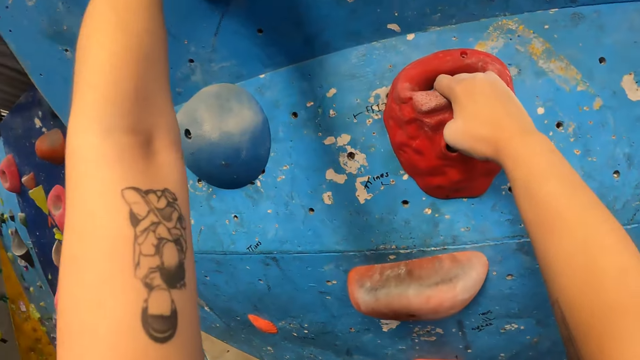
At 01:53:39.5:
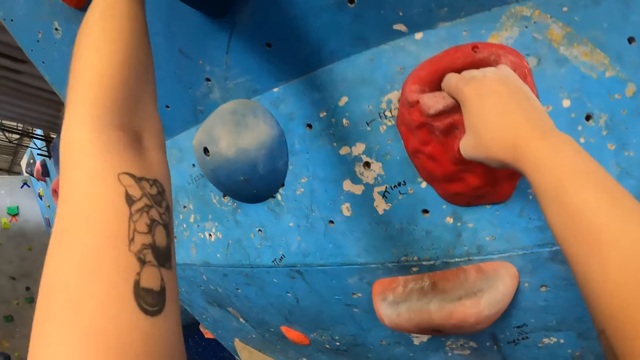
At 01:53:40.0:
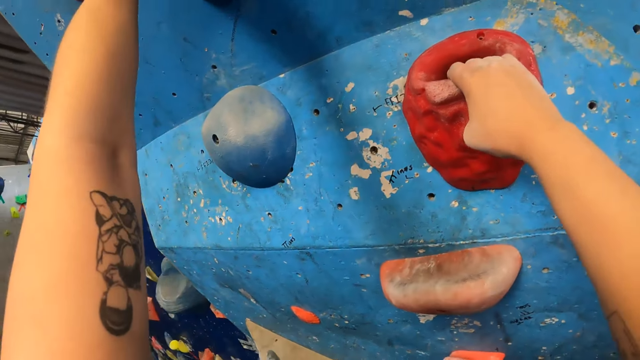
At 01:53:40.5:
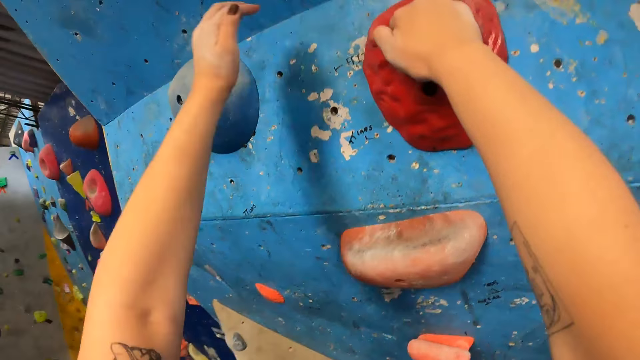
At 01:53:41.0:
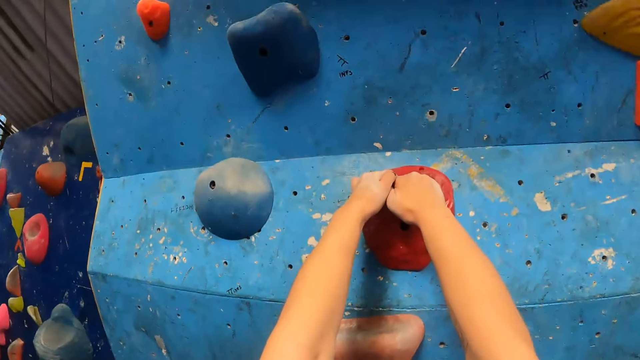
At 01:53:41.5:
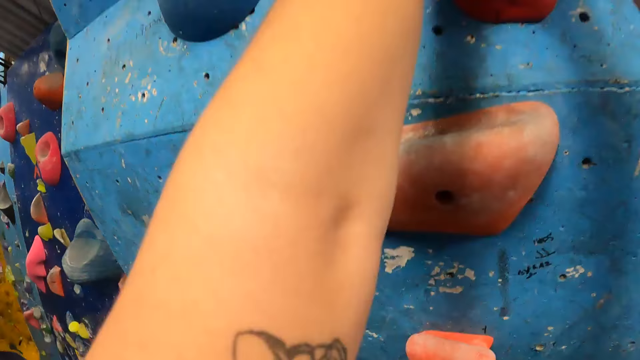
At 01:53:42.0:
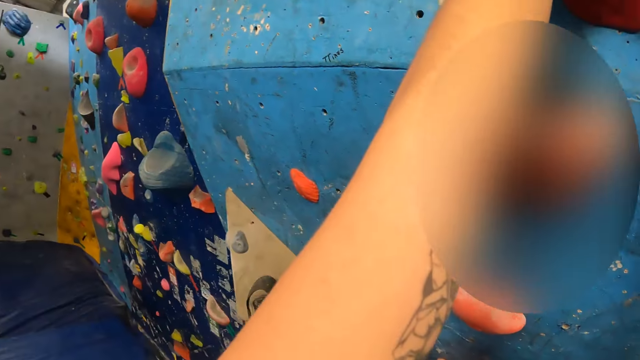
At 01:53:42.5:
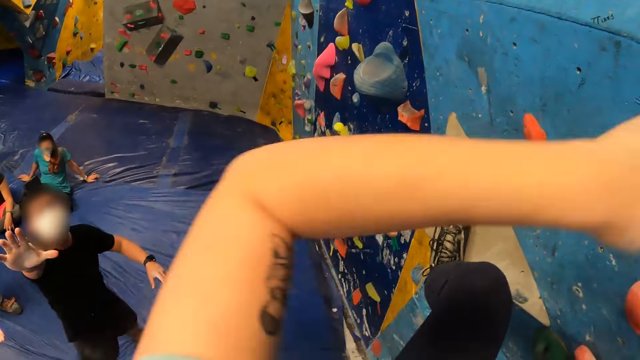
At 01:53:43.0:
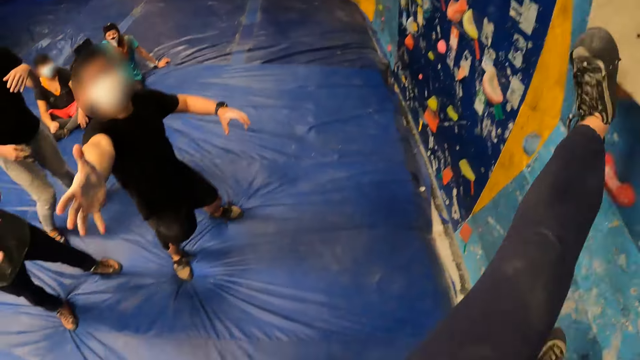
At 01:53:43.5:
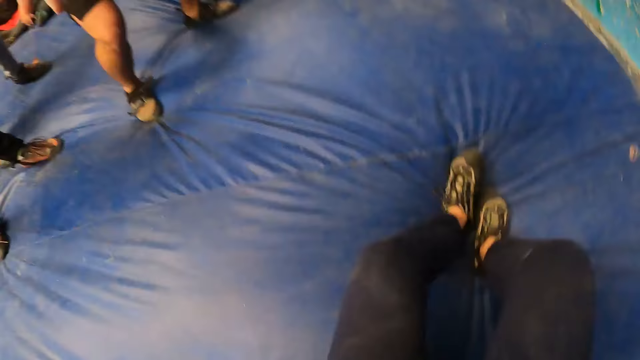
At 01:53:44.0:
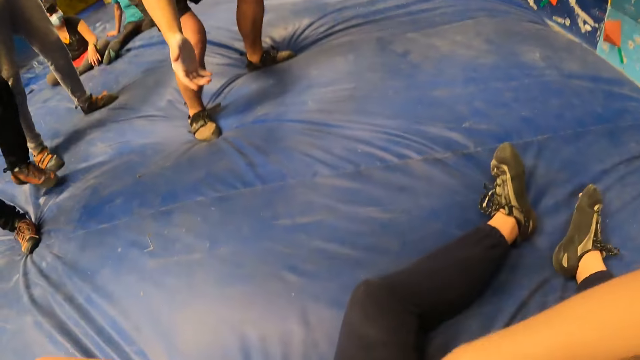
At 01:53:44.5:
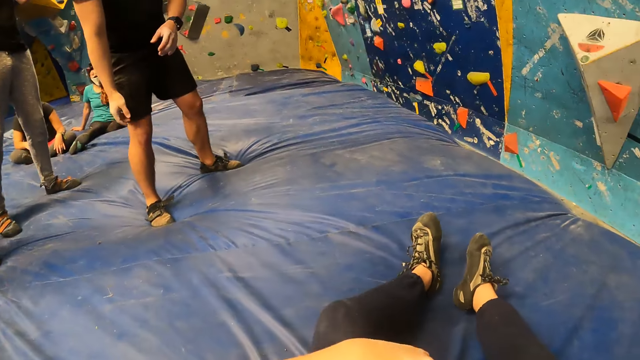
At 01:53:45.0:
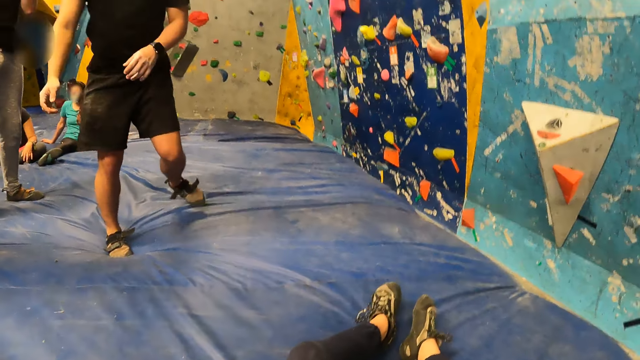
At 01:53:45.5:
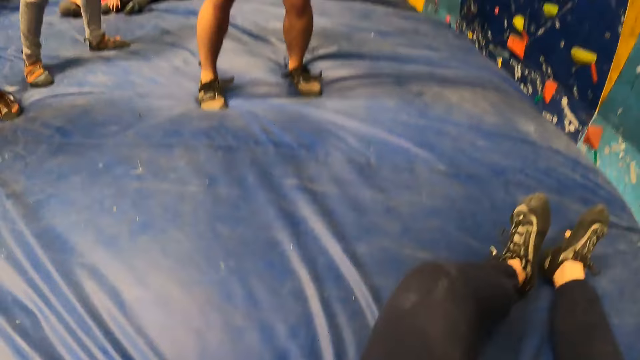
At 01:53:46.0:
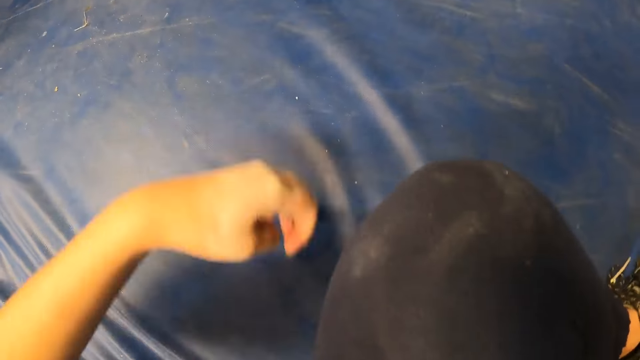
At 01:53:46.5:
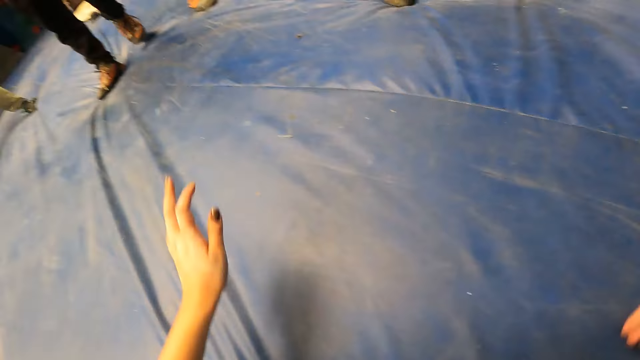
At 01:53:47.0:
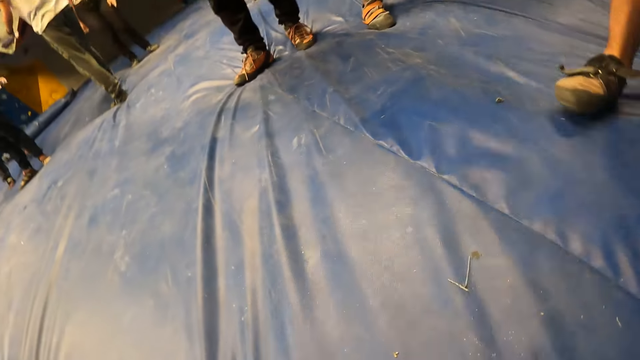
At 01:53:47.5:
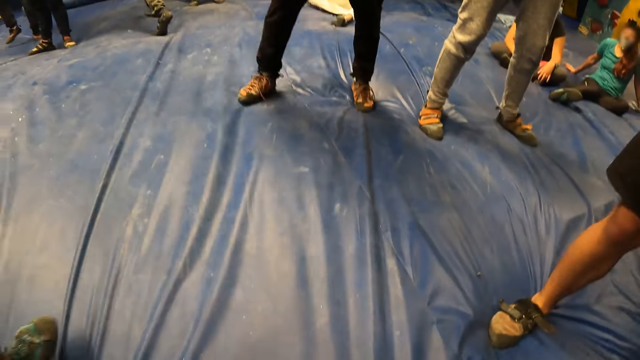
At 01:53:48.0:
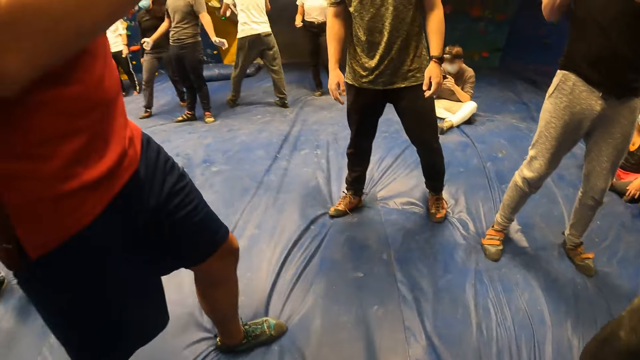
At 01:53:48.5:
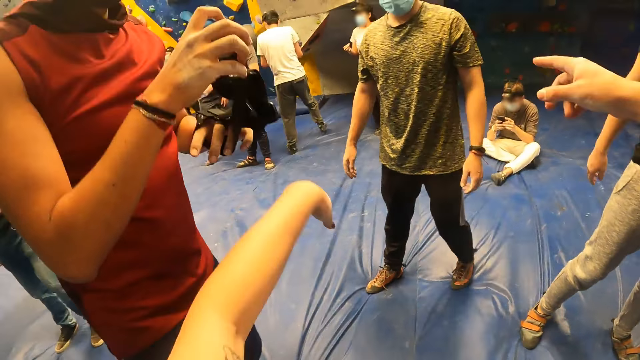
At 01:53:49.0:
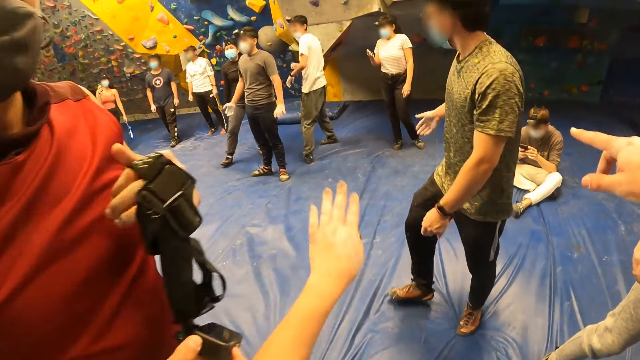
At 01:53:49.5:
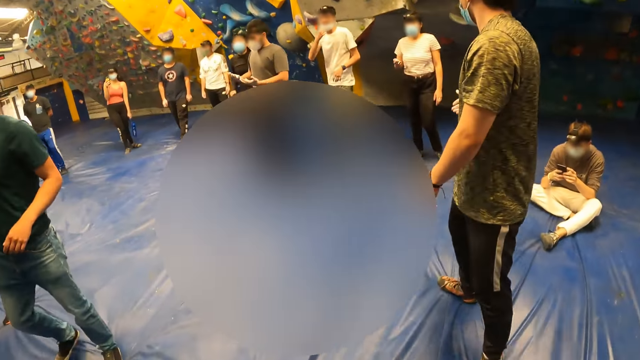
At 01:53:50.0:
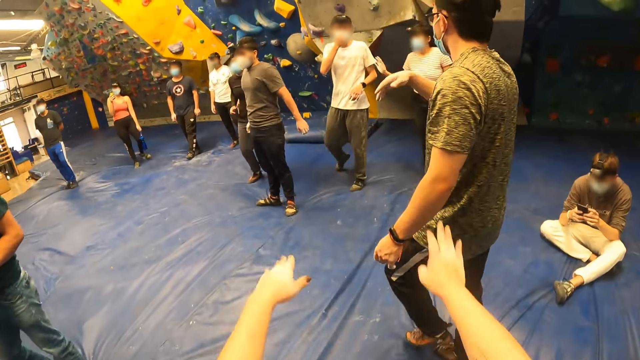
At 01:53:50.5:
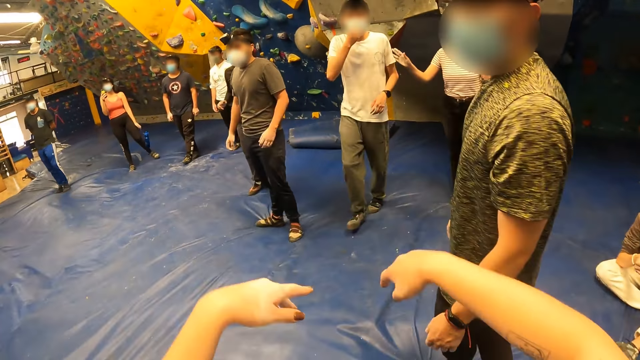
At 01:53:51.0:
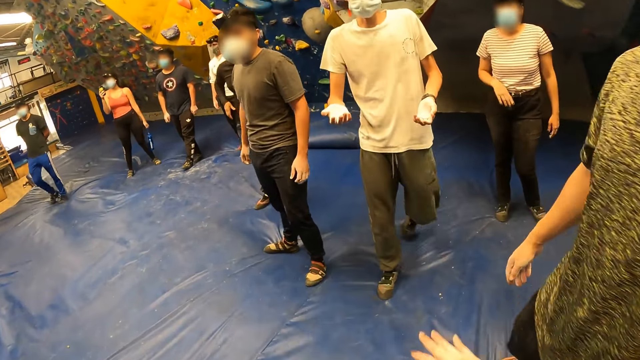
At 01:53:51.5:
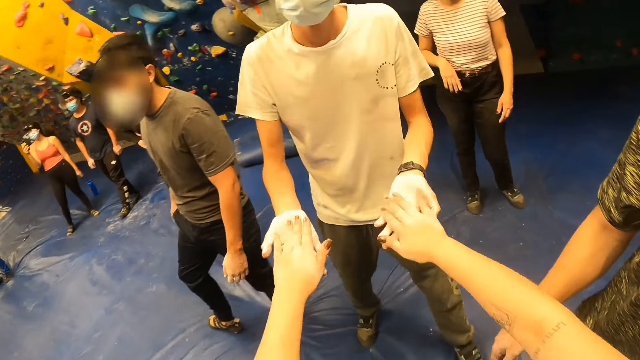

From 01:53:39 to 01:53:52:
The camera wearer looks around. A man stretches a hand. The camera wearer jumps down from the bouldering wall to the crash pad. Another man moves a leg. The first man moves around. The camera wearer looks around. She moves a leg and moves her hands. The second man moves around. A third man moves around. The camera wearer looks around. The first man stands close to the camera wearer. The camera wearer stands from the crash pad. A fourth man moves around. The third man claps hands. The camera wearer swings her left hand. Another man inspects a camera with both hands. The third man turns around. The second man walks around. The camera wearer looks around. The third man touches a nose mask on his face with his right hand. The camera wearer swings both hands. The third man walks around. The camera wearer looks around. The third man pats hands with the camera wearer.

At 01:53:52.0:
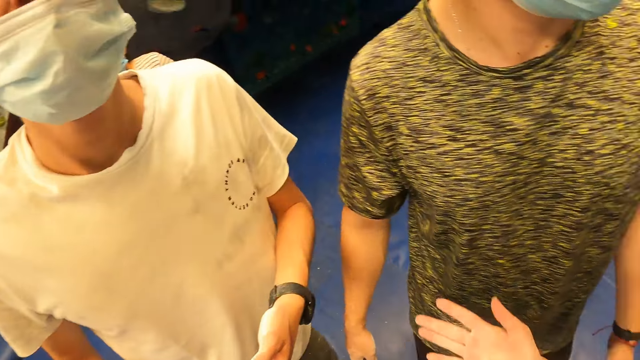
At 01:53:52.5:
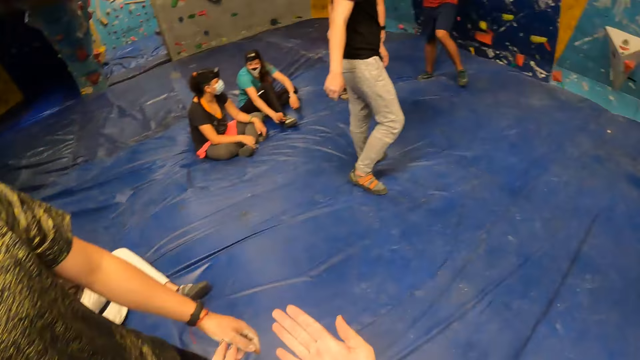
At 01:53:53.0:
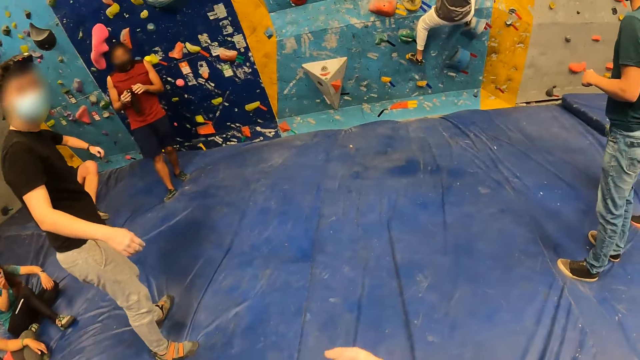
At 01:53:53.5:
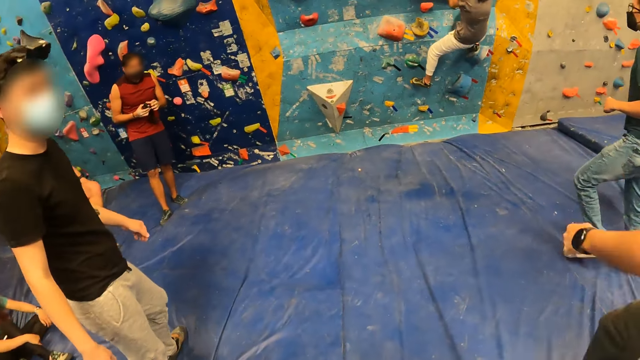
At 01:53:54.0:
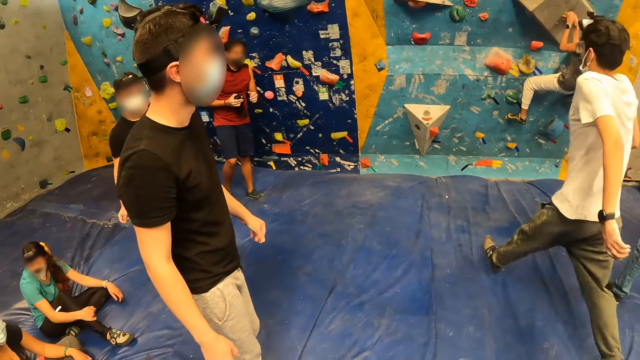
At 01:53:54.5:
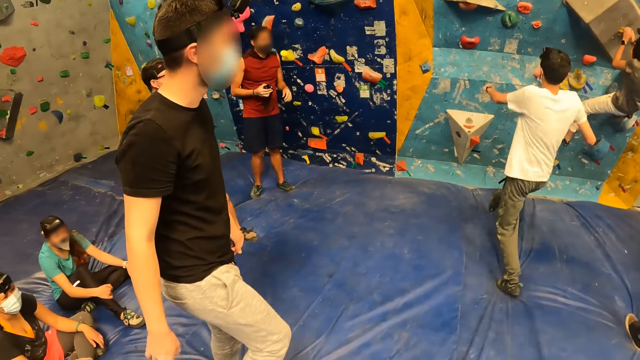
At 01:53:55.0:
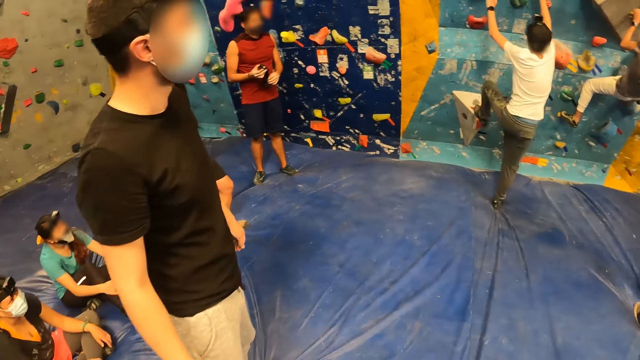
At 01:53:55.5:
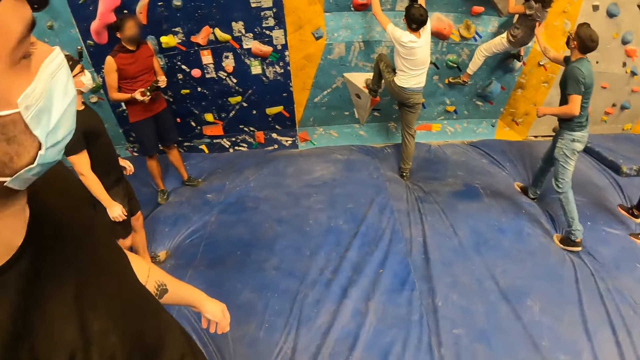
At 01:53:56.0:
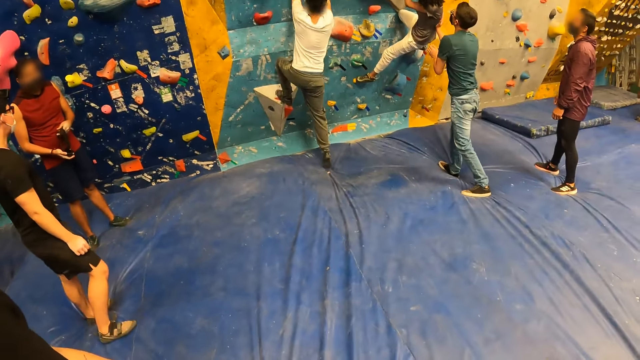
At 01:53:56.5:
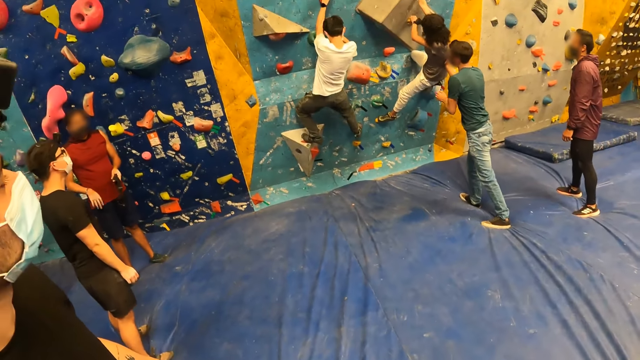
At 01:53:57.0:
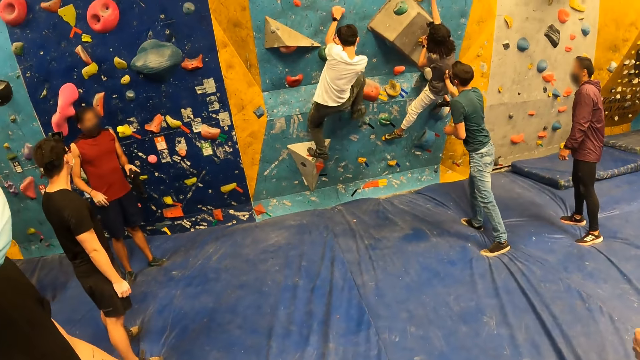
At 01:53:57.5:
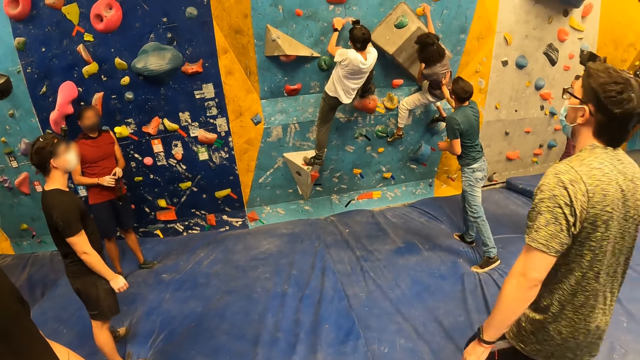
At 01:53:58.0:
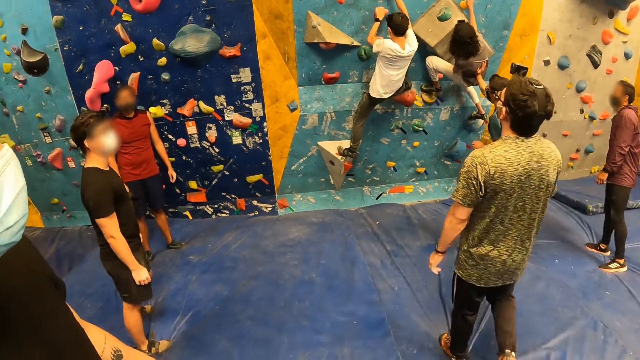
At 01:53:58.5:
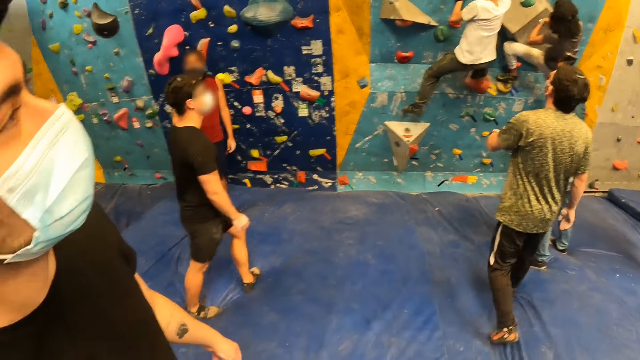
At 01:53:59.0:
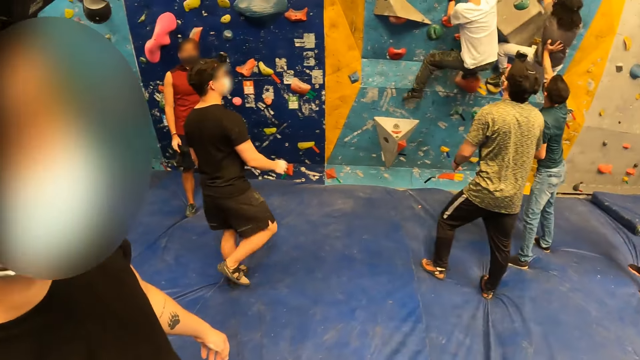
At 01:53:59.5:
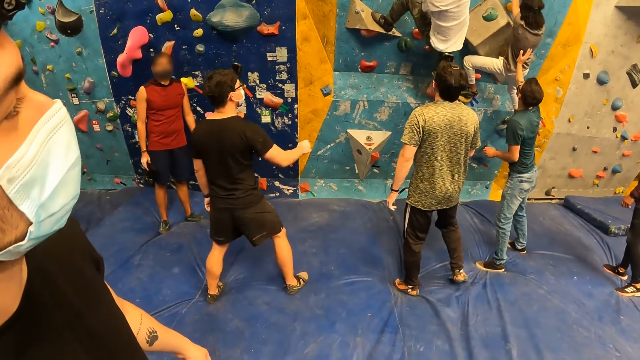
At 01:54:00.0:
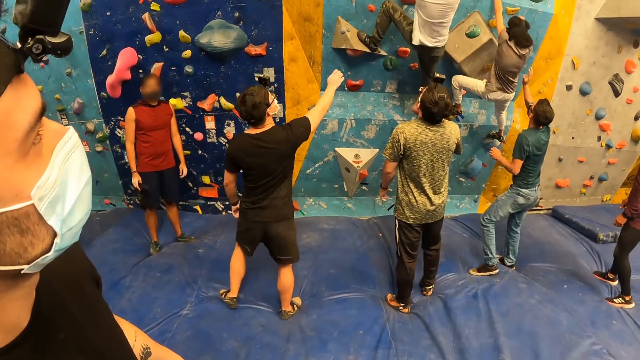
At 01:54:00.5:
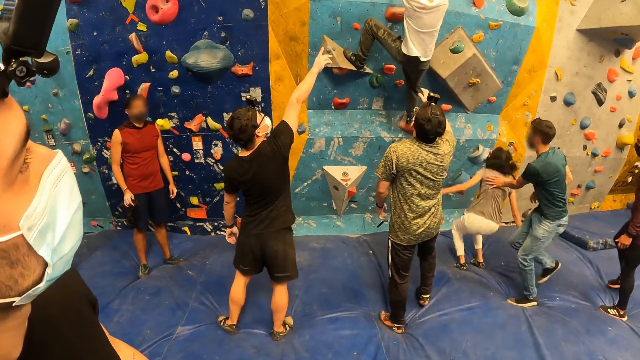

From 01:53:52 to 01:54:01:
The camera wearer looks at her hand, turns around, and rubs her hands together. A man moves around. Another man raises a leg. The camera wearer looks around. A third man runs on the mattress towards the bouldering wall. The first man holds a camera. The third man climbs the bouldering wall with both hands. A fourth man holds a woman with his right hand. The second man moves around. The first man shakes a hand. A fifth man walks around. The first man picks up the camera with the other hand. The second man walks around and raises a hand. The woman falls from the bouldering wall to the crash pad.
